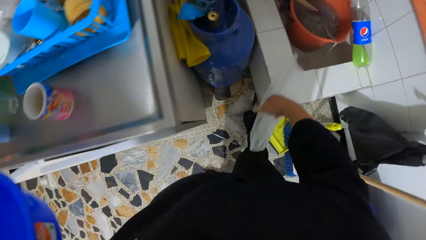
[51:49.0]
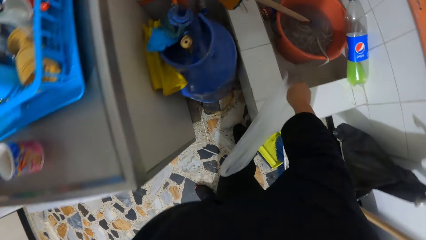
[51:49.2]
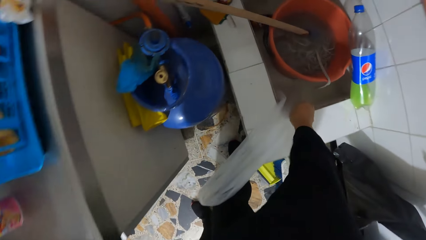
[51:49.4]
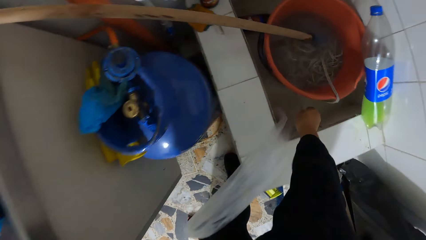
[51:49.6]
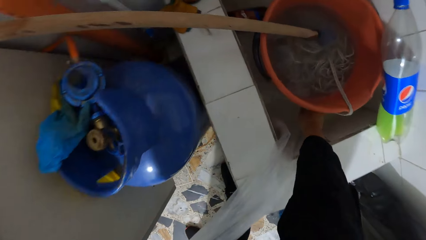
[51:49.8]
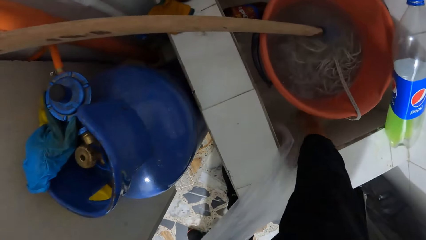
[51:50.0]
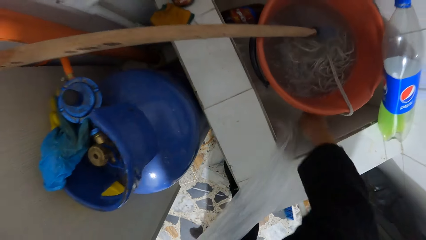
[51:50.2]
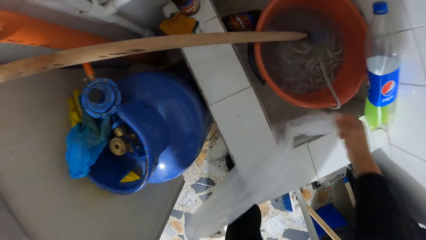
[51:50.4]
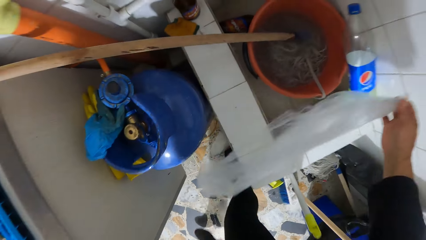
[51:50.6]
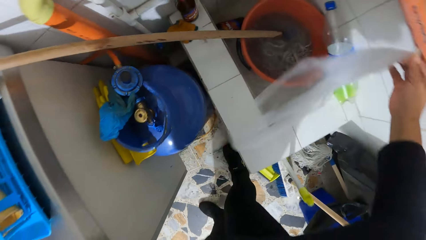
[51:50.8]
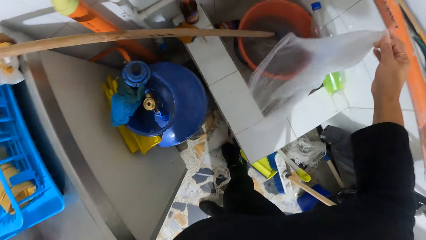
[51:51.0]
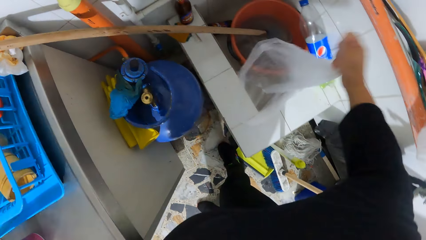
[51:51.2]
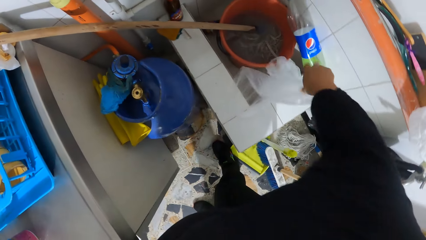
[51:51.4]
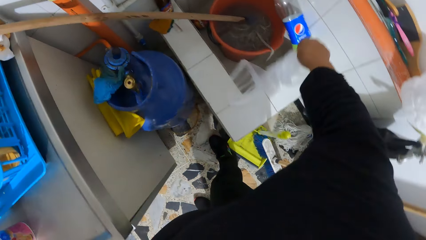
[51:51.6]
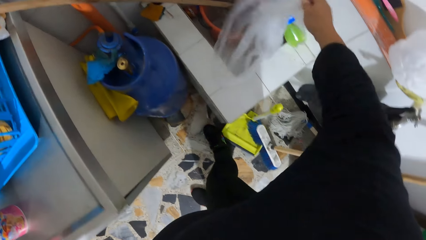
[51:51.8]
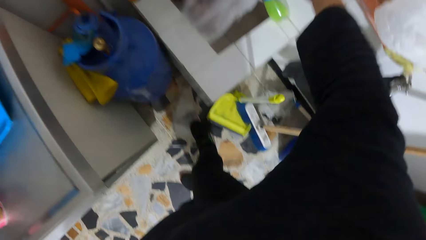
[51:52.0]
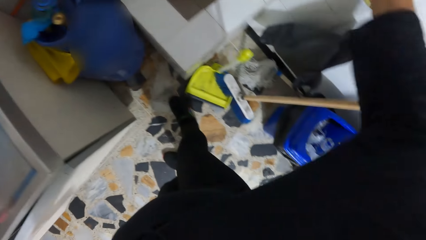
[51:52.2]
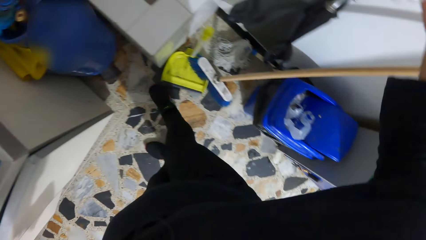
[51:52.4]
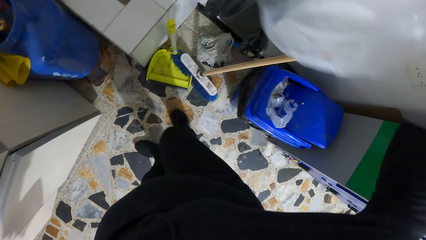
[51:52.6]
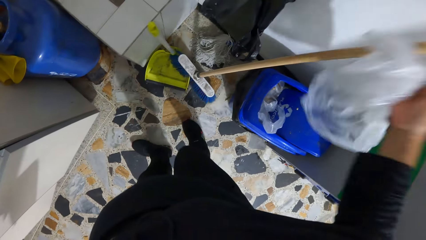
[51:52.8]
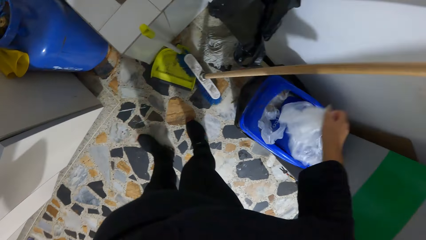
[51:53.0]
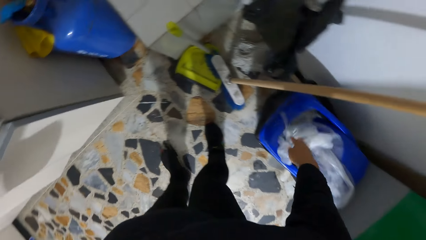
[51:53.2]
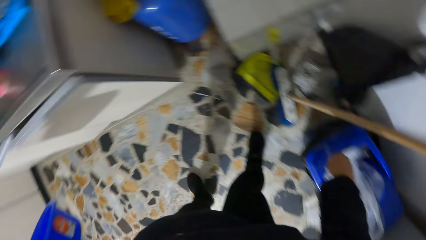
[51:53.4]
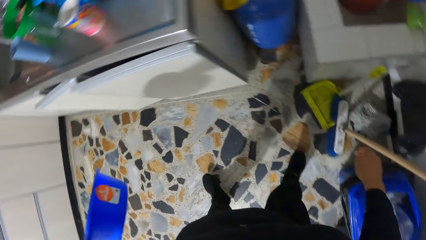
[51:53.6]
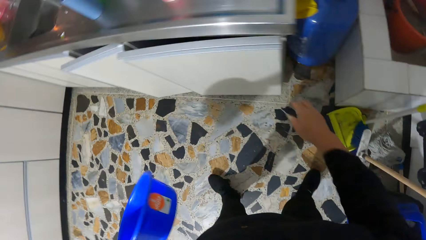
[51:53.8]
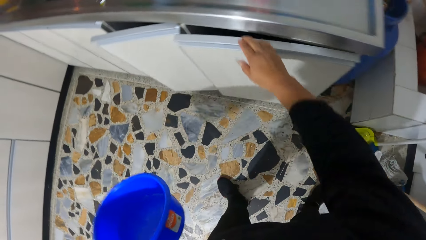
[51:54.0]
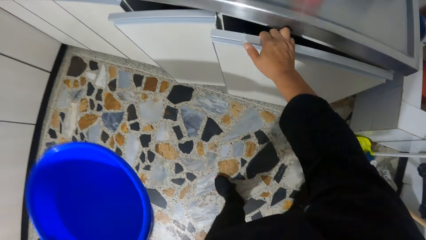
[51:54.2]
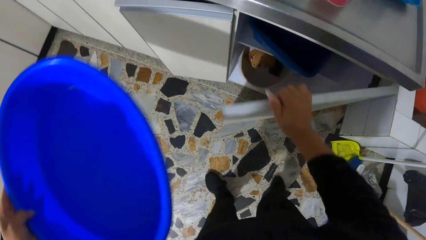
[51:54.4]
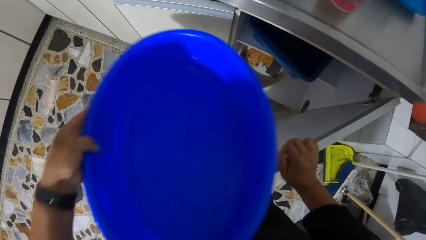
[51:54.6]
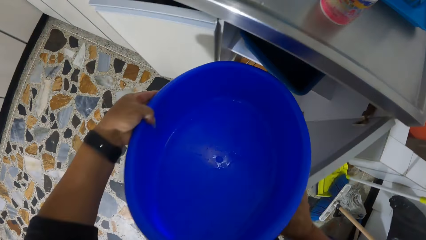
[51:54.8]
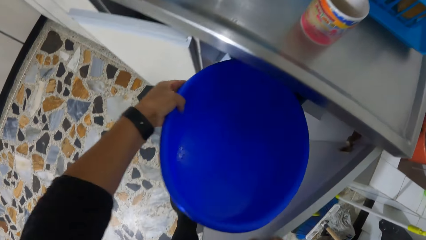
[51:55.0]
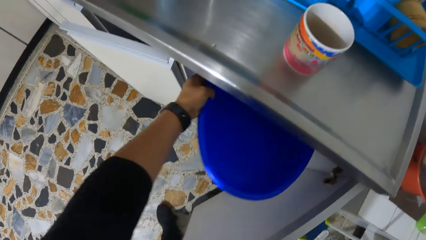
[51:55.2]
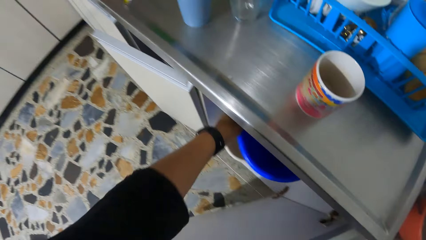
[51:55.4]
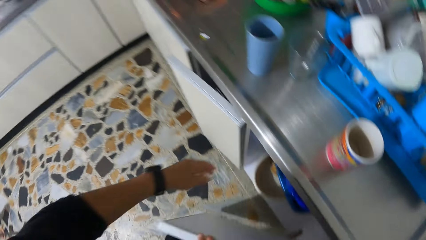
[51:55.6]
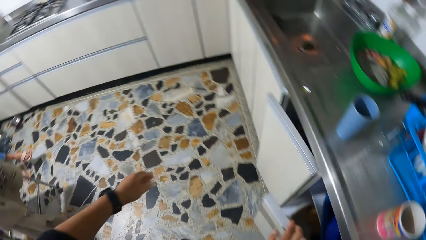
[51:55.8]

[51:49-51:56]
The camera wearer empties the water in the plastic bag into the sink with her hand. She drops the plastic bag into a waste bin with her right hand. She opens a cabinet with her right hand. She puts the wash bowl in her left hand into the cabinet.

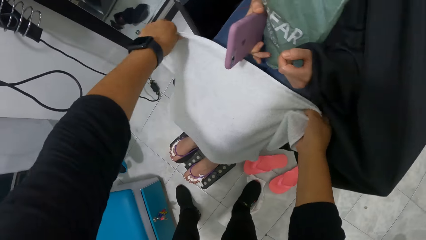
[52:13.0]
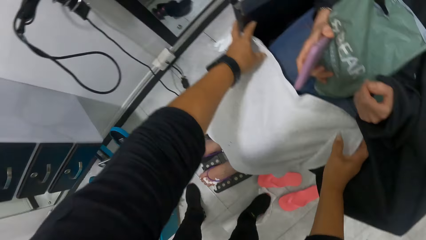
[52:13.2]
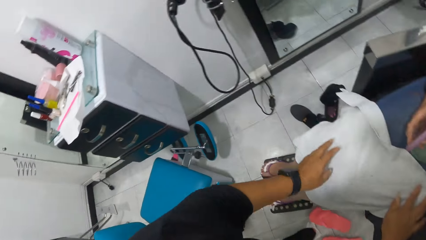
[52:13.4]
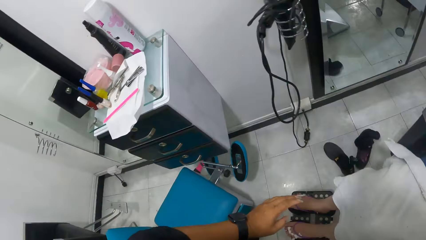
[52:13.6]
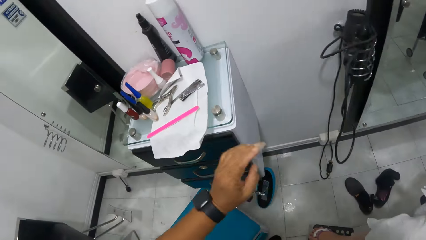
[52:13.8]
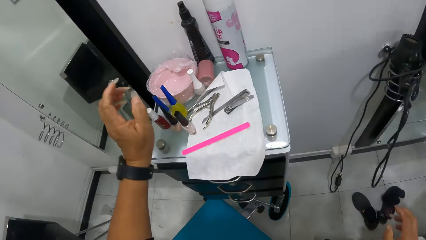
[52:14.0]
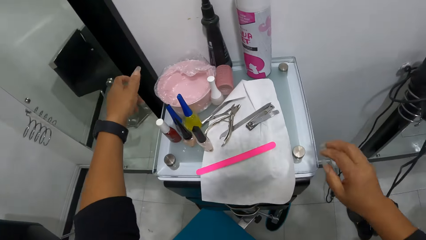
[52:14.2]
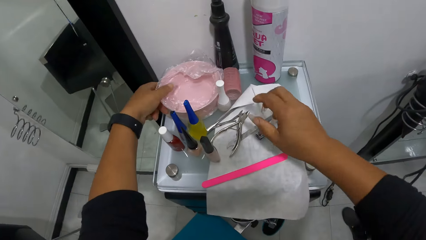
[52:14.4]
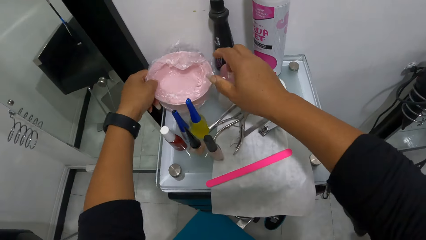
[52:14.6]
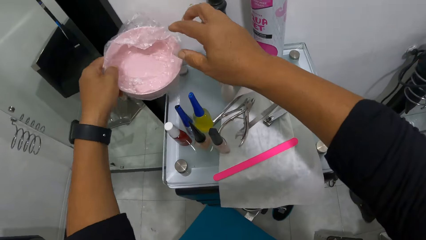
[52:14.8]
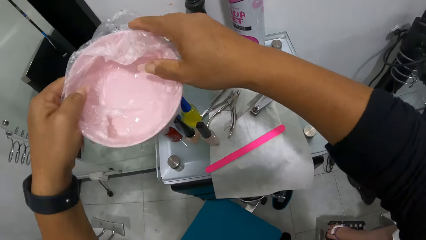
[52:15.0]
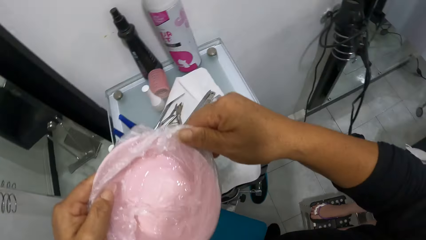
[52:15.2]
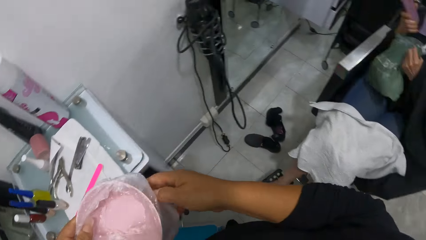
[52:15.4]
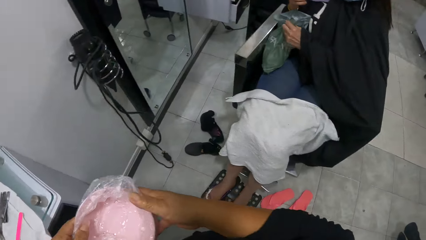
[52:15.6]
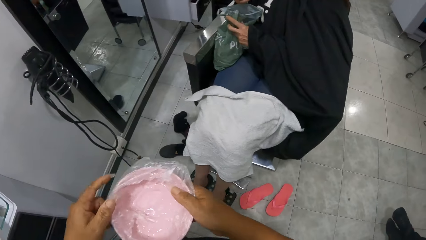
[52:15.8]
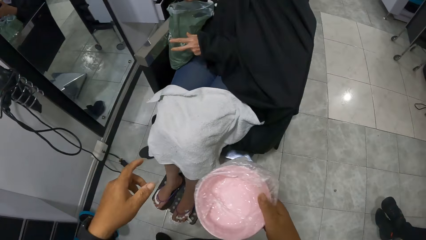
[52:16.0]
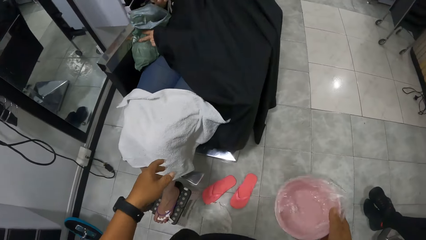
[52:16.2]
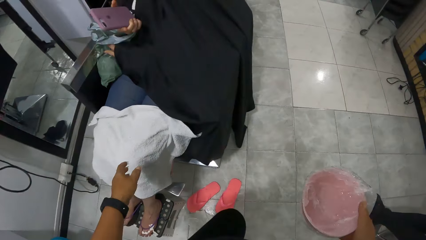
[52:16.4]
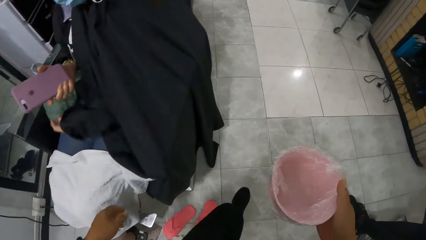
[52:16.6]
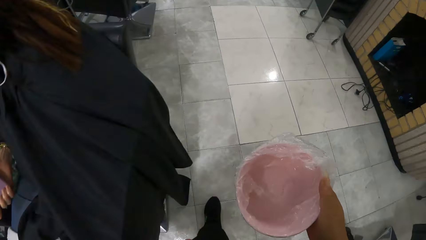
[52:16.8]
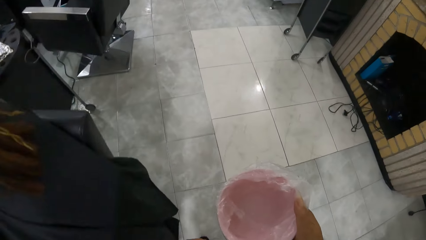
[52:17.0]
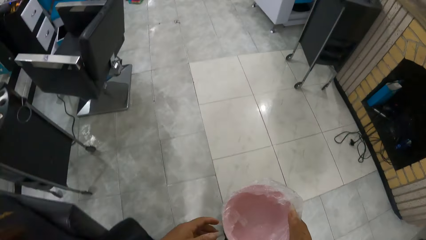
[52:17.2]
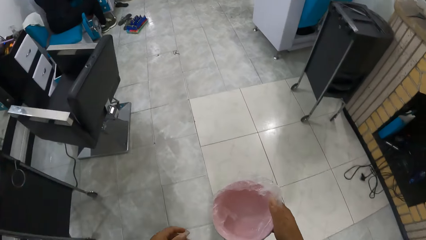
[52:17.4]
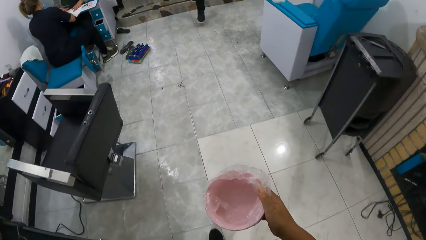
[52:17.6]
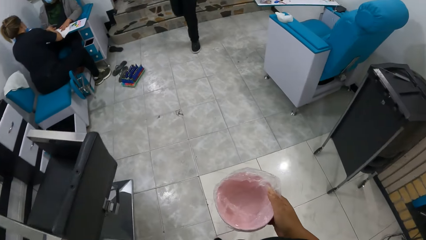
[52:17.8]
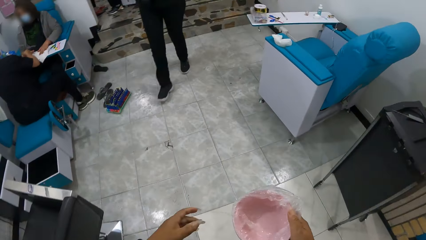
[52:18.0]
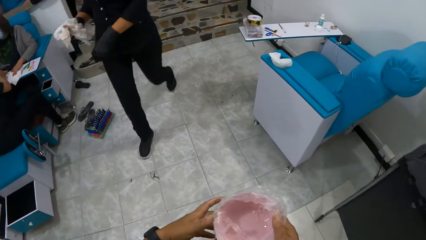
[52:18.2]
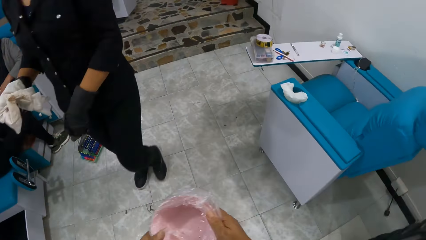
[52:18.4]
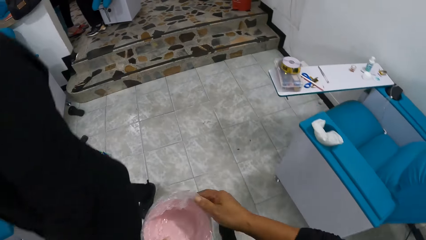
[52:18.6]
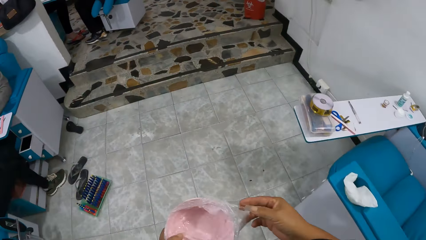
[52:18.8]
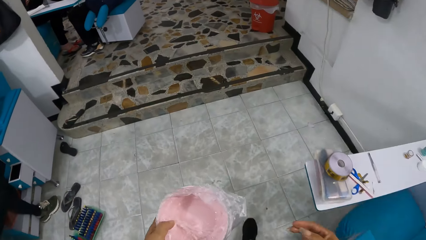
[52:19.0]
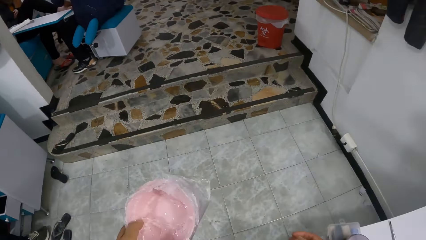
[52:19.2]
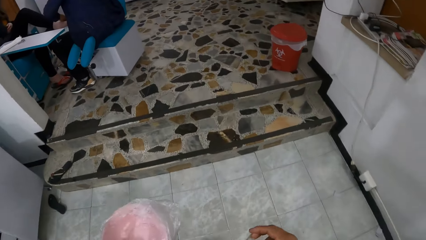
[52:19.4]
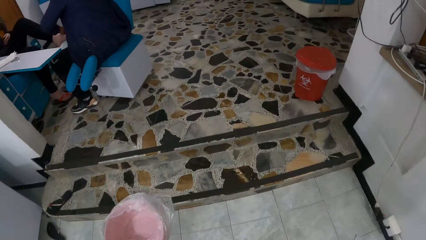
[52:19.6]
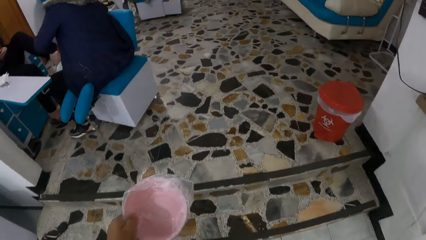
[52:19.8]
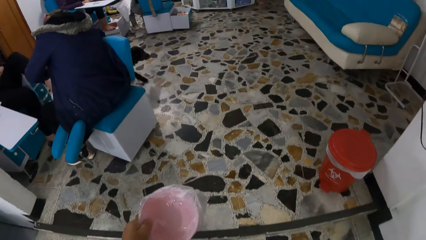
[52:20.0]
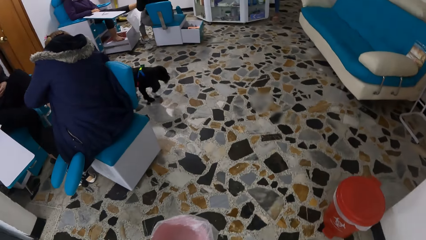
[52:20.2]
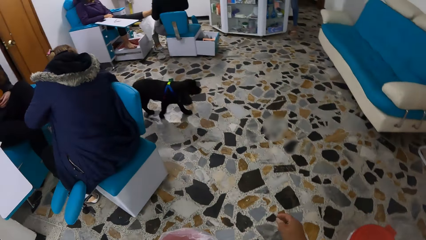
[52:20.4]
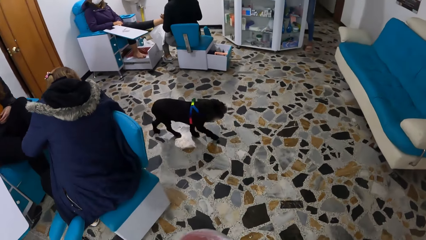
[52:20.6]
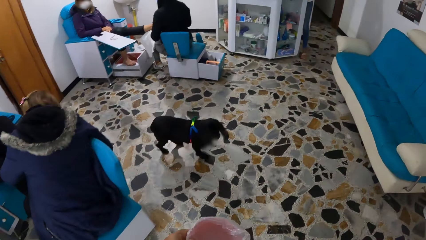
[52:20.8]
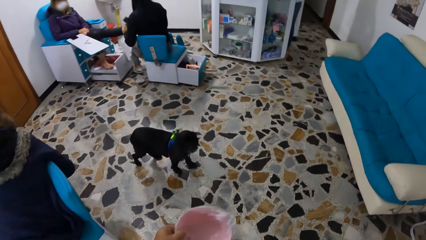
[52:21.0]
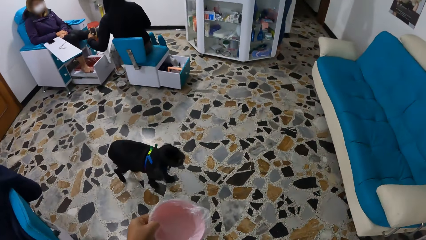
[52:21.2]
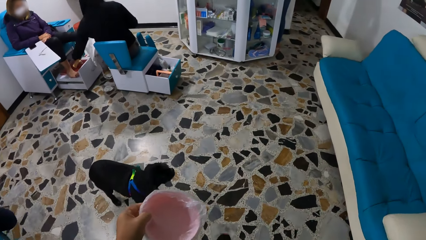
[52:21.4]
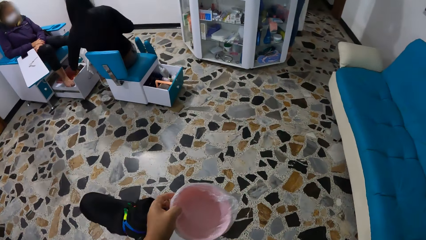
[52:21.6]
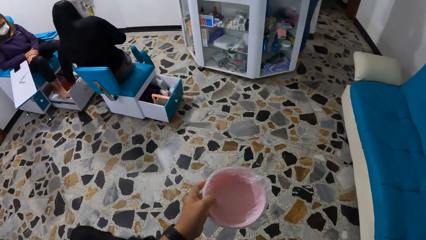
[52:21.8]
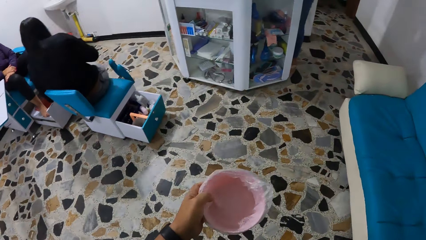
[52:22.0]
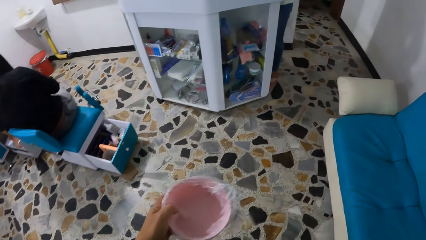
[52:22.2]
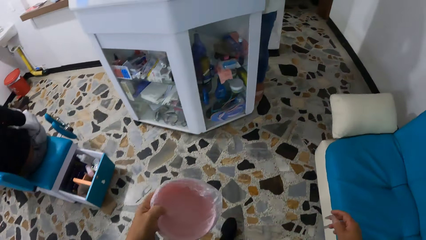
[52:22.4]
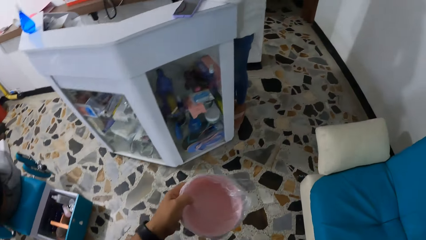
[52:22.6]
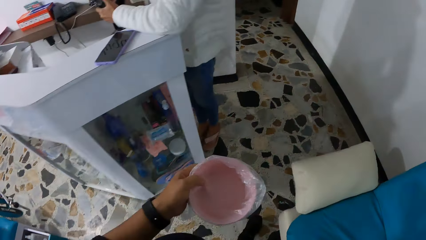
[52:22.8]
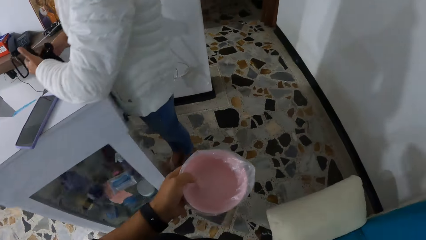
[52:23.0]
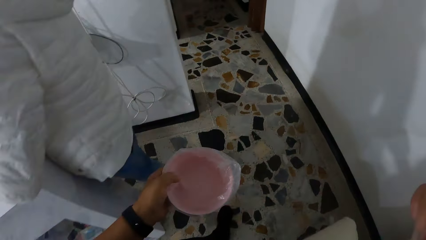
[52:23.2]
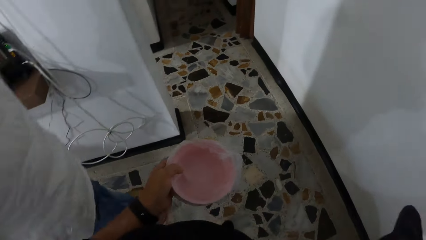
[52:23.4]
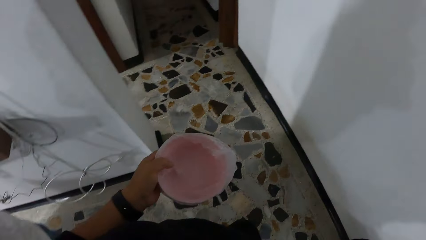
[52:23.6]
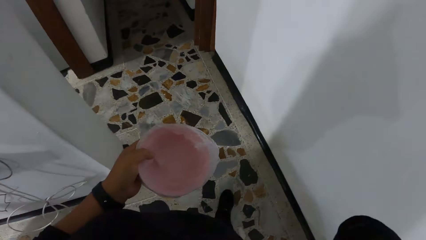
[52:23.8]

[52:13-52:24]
The camera wearer puts the towel on the woman. She picks up a bowl from the shelf with her left hand. She holds the bowl with both hands. She passes the bowl in her left hand to her right hand. She walks towards the kitchen. She passes the bowl in her right hand to her left hand. She walks up the flight of stairs.
